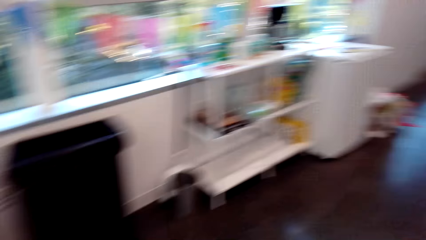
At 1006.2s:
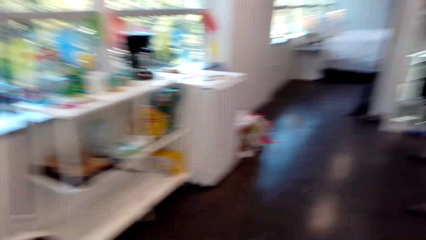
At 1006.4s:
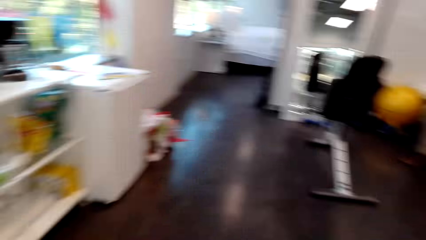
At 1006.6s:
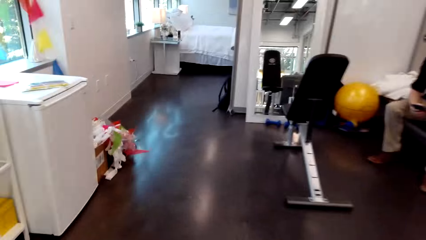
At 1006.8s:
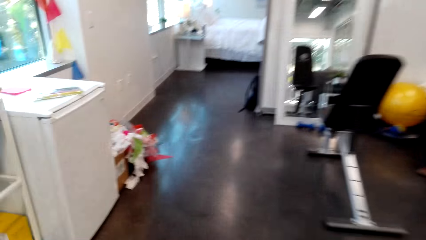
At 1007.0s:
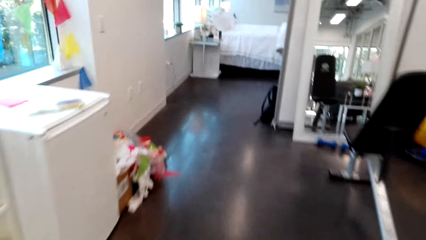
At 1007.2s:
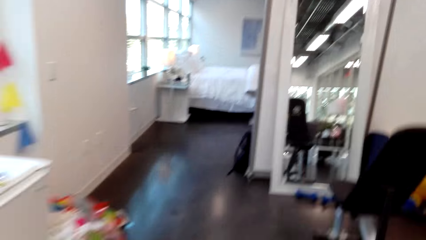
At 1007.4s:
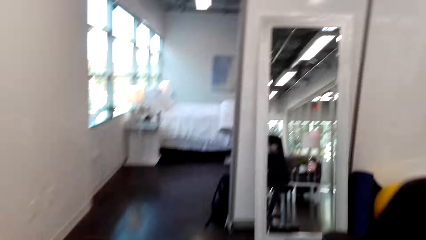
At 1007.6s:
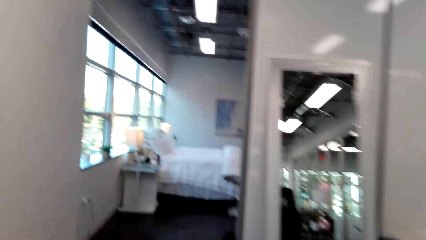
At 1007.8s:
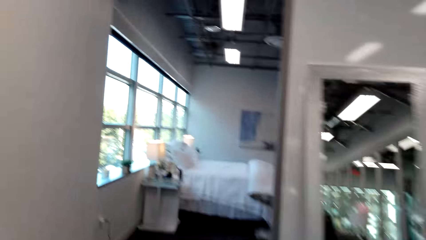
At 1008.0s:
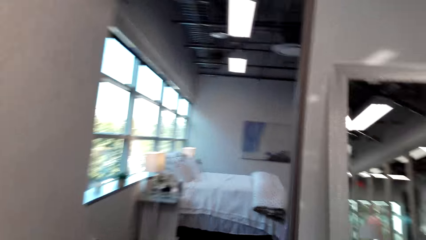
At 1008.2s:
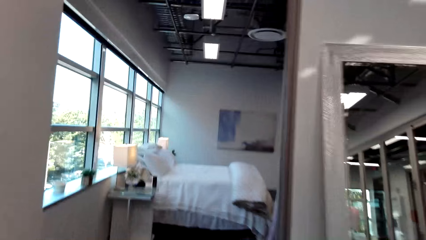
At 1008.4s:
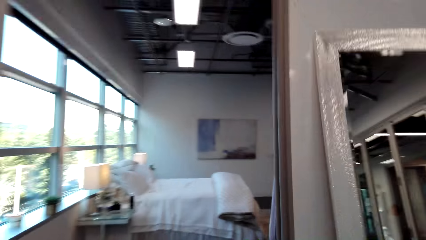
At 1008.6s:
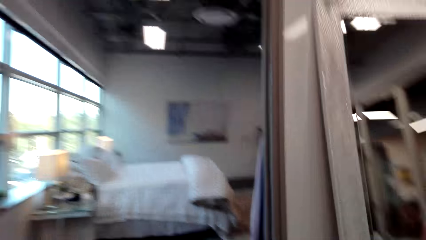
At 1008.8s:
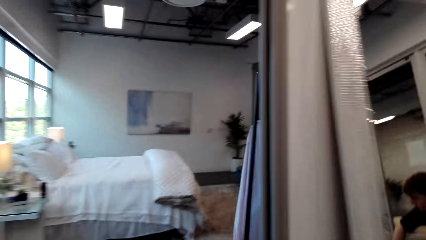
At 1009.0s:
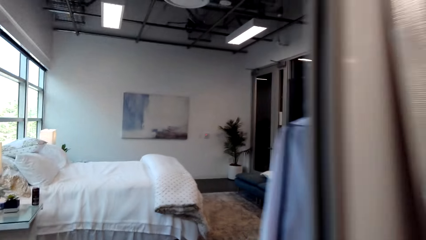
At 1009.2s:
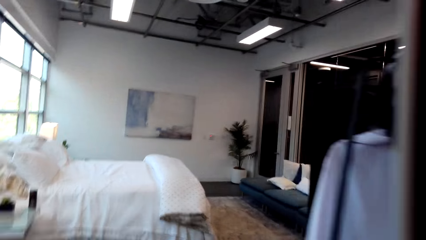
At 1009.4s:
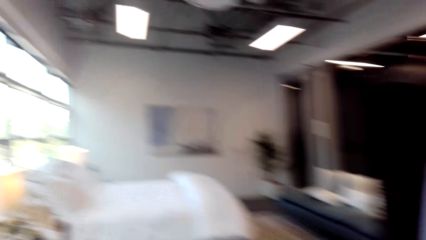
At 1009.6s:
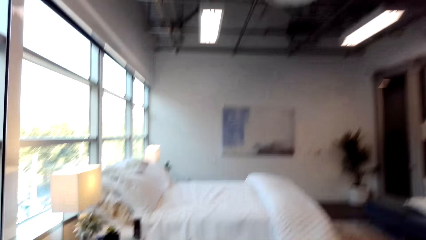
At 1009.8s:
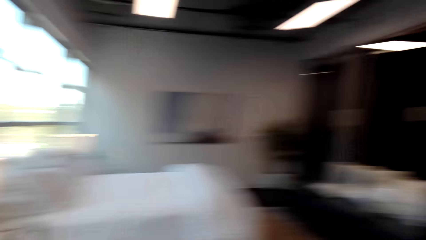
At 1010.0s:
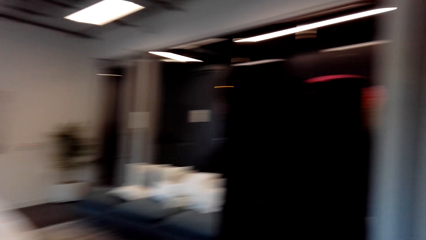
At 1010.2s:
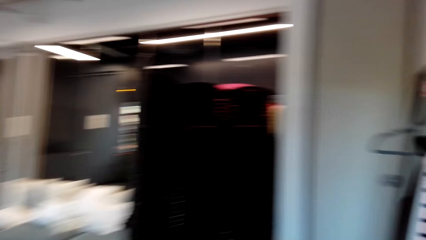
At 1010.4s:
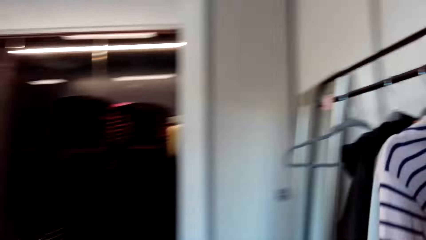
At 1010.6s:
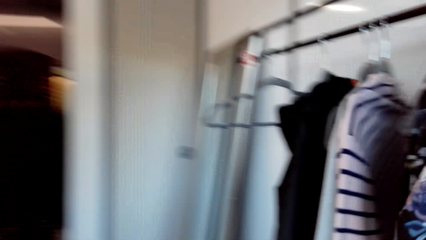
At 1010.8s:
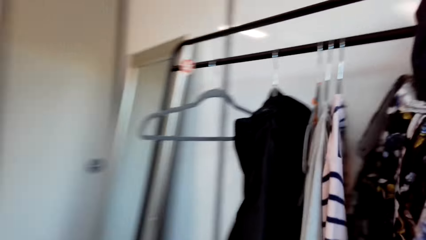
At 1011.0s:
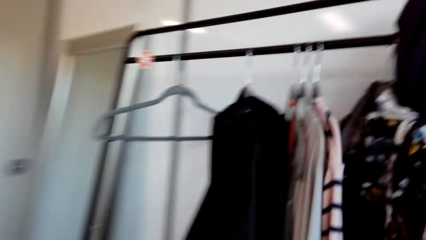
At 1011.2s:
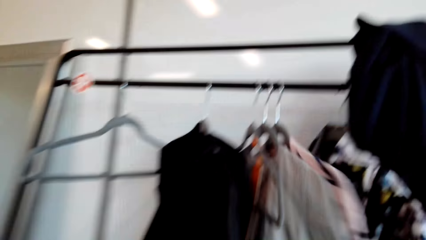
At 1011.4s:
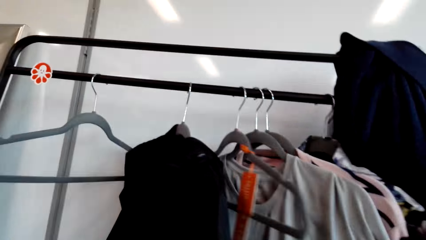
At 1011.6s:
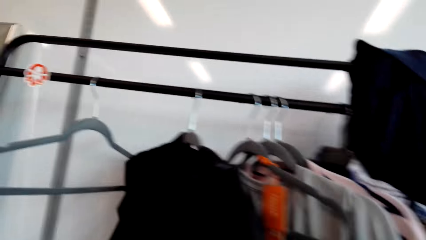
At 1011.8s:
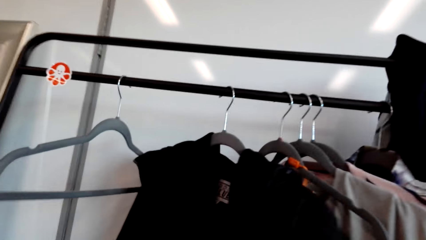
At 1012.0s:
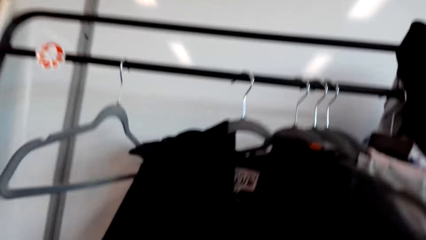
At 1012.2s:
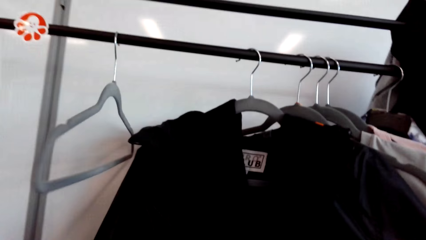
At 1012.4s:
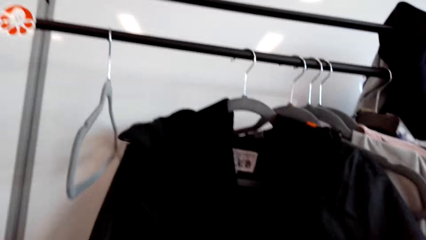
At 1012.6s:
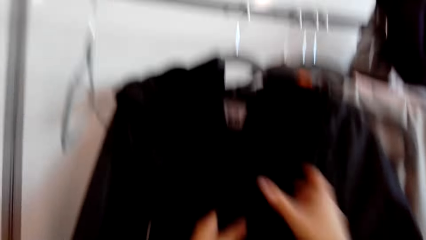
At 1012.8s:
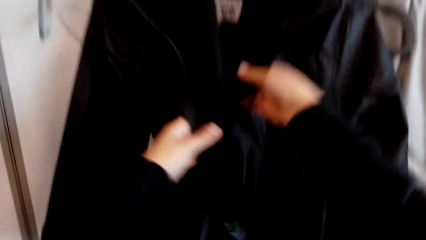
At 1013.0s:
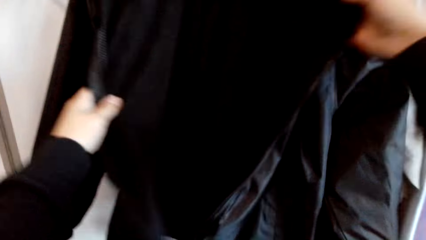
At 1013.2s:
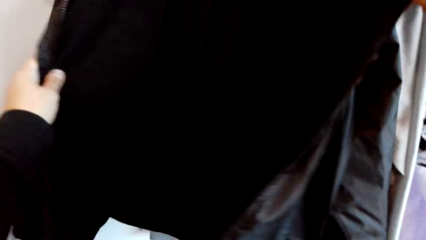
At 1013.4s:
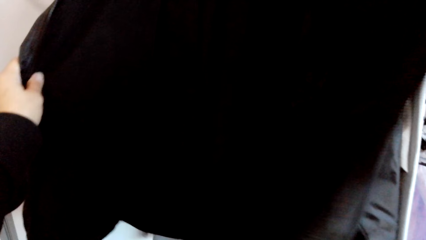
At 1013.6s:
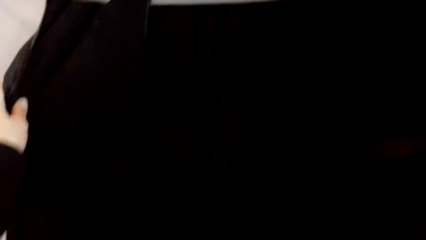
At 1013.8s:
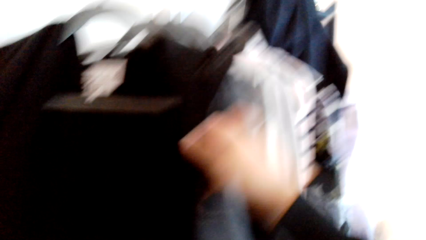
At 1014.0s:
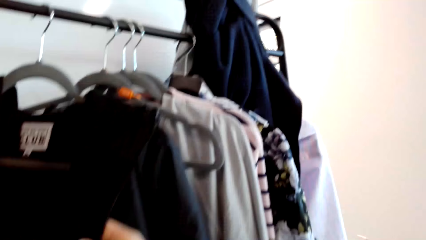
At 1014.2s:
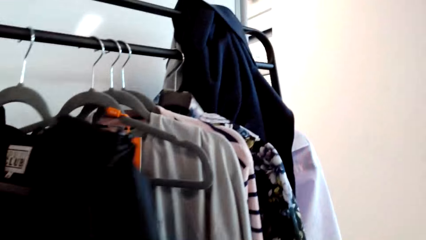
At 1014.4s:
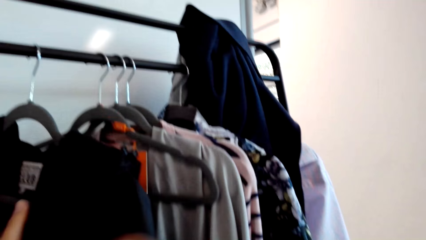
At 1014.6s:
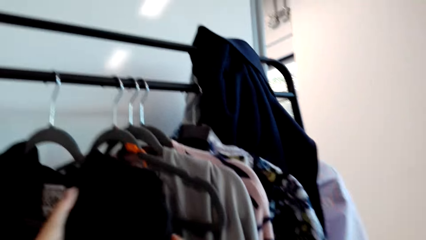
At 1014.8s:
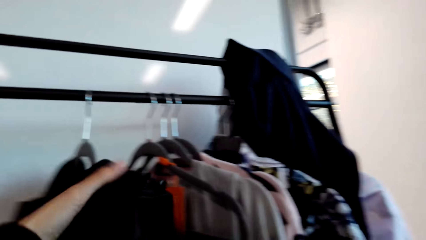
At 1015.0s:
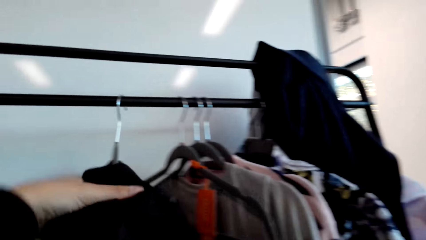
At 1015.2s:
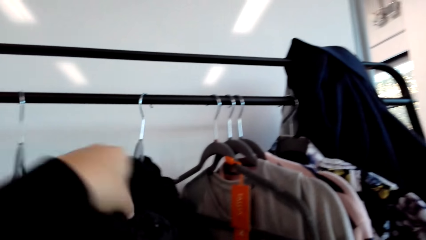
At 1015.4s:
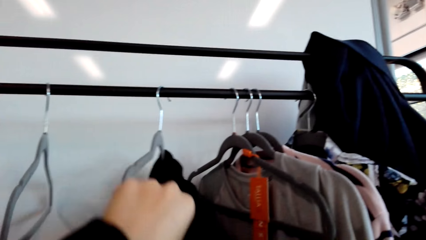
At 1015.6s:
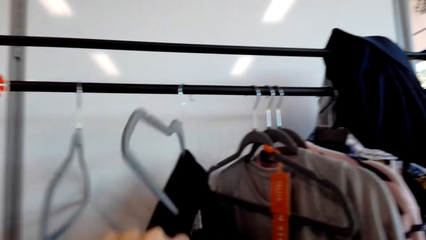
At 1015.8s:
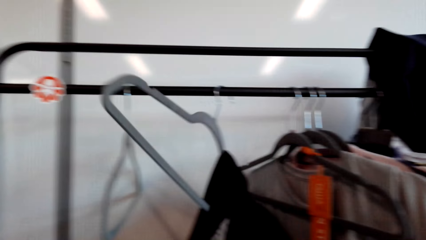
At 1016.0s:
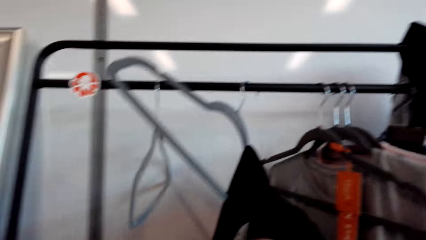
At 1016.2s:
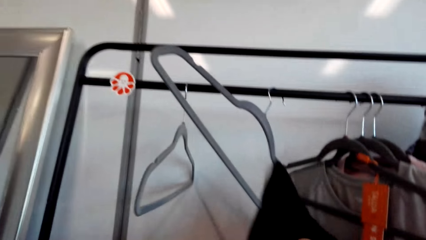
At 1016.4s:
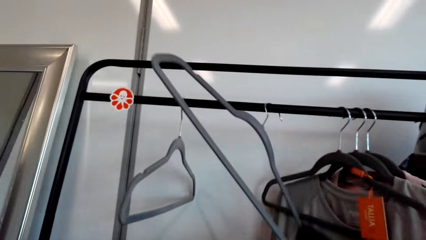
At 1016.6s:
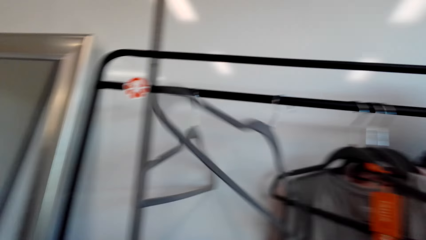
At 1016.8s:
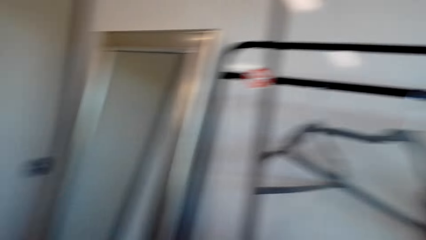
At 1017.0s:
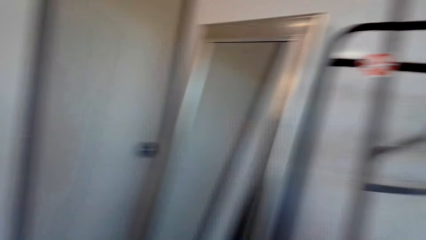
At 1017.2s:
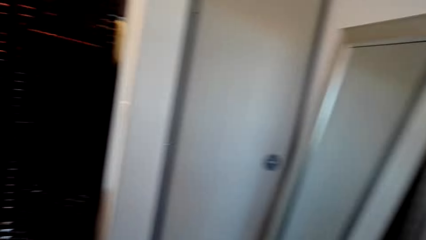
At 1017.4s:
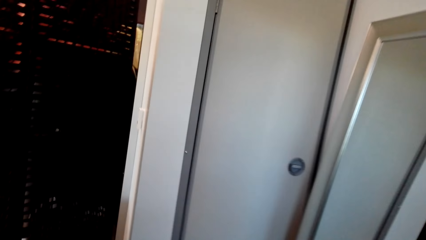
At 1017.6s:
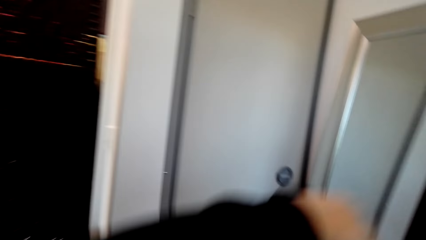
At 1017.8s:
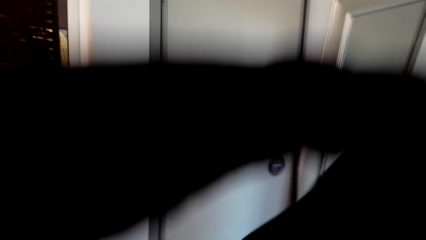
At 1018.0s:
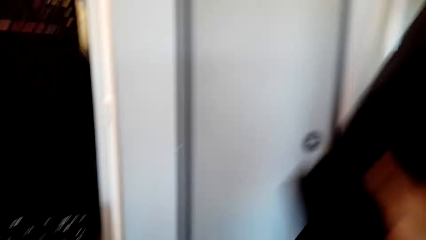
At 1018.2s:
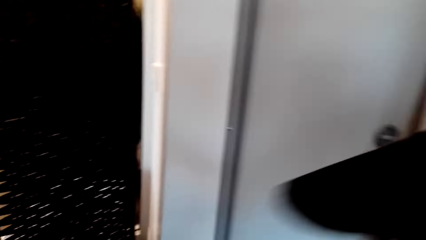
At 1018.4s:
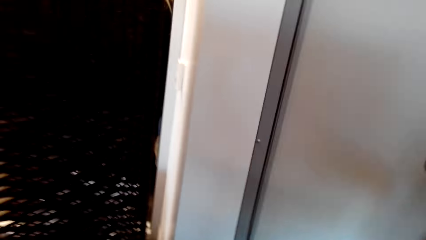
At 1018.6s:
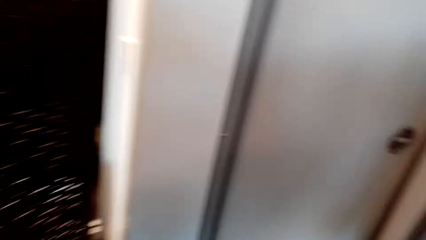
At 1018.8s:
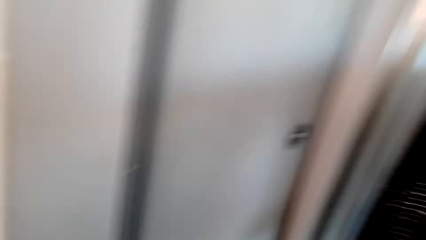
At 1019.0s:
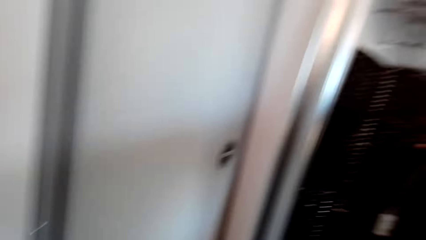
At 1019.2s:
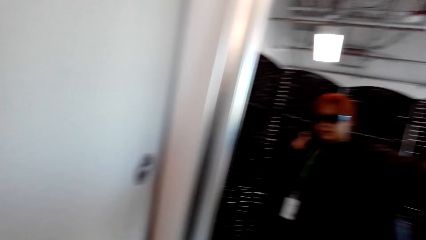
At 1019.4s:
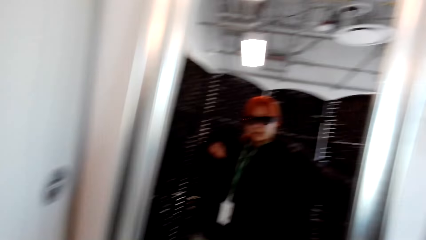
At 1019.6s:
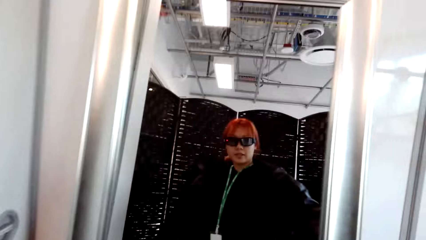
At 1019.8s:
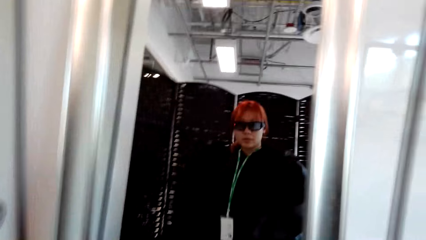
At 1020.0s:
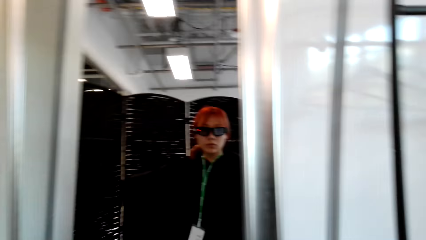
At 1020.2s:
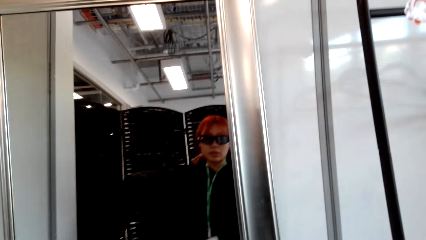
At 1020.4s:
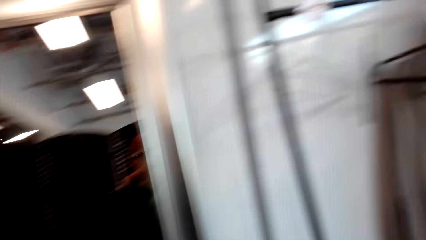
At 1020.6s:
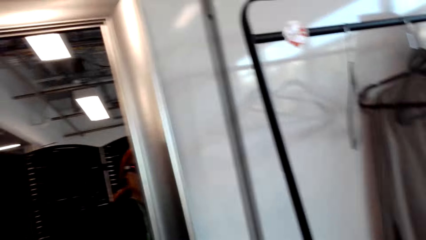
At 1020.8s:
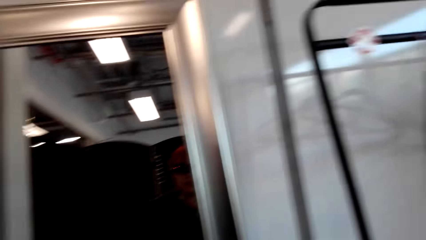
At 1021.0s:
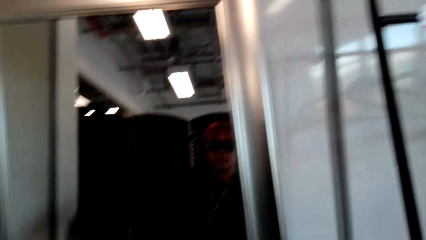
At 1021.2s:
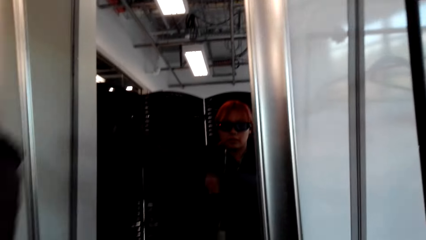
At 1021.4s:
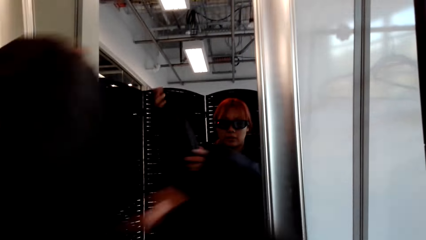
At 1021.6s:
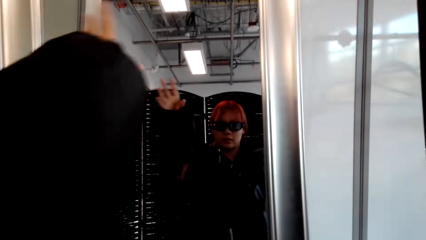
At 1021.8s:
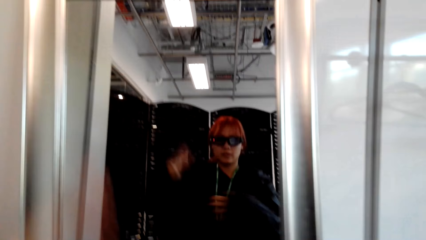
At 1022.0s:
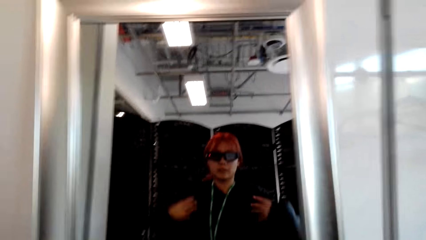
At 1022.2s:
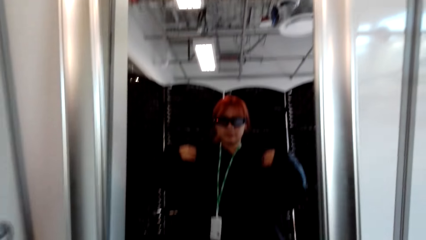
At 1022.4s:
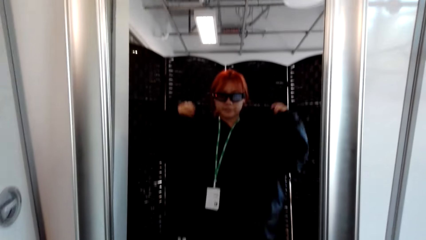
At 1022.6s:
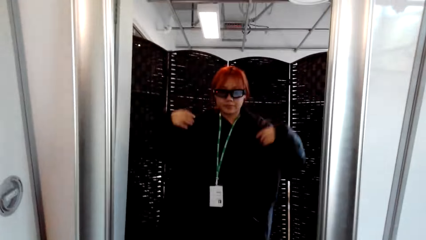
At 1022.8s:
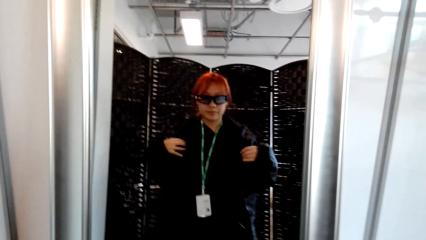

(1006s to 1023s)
The camera wearer walks around. They unzip the cloth or jacket. They touch cloths. They remove the cloth from the hanger. They wear the jacket. They look at themselves in the mirror. They adjust the cloth on the body.
